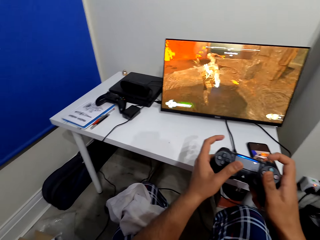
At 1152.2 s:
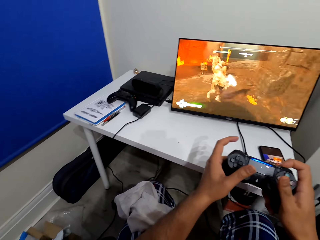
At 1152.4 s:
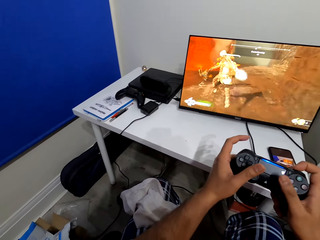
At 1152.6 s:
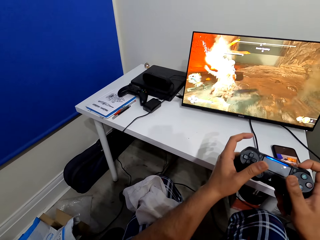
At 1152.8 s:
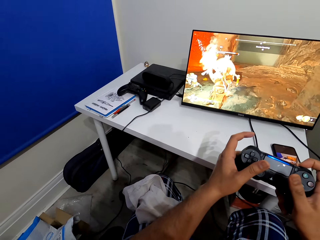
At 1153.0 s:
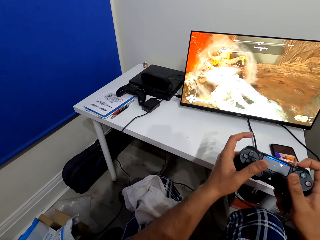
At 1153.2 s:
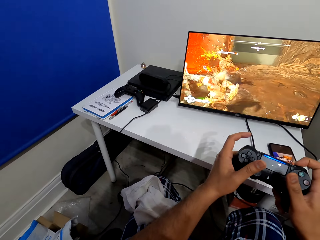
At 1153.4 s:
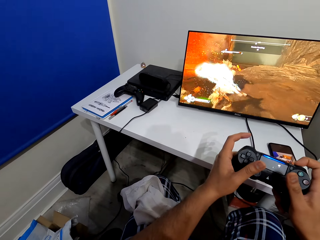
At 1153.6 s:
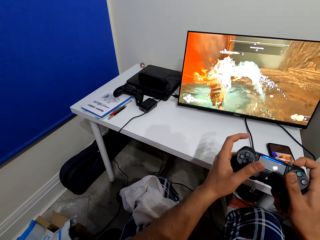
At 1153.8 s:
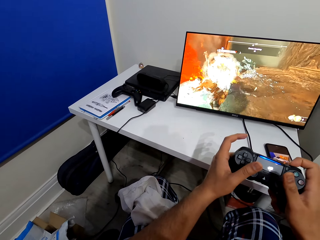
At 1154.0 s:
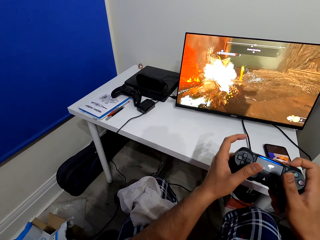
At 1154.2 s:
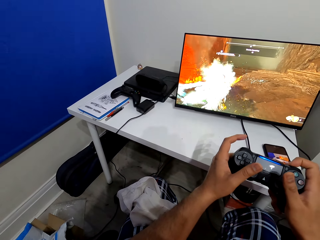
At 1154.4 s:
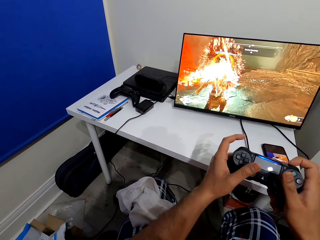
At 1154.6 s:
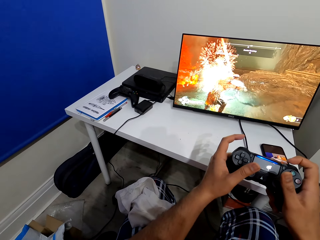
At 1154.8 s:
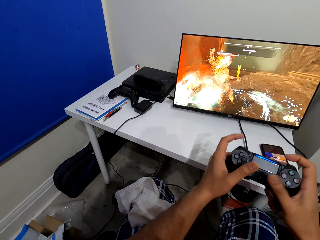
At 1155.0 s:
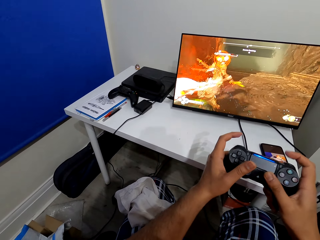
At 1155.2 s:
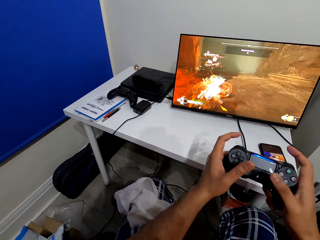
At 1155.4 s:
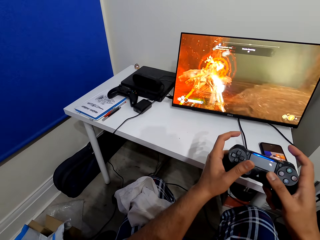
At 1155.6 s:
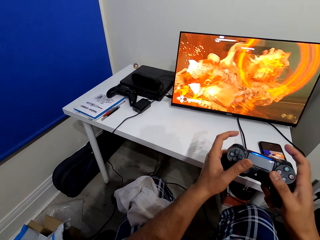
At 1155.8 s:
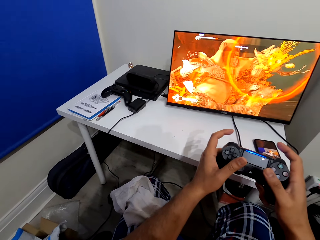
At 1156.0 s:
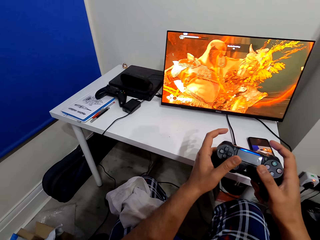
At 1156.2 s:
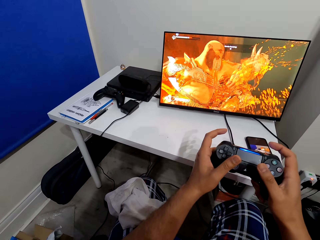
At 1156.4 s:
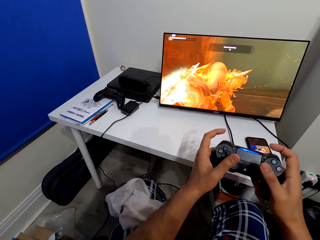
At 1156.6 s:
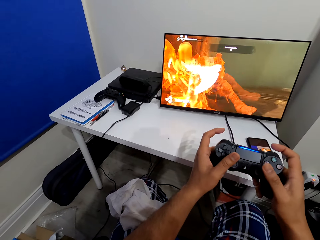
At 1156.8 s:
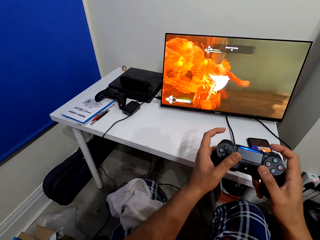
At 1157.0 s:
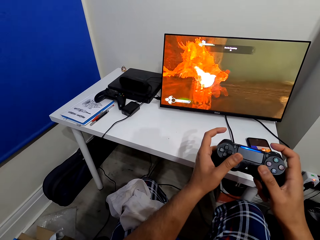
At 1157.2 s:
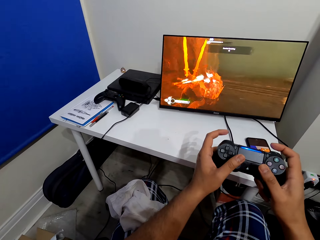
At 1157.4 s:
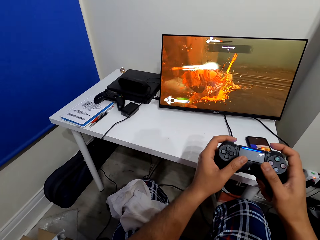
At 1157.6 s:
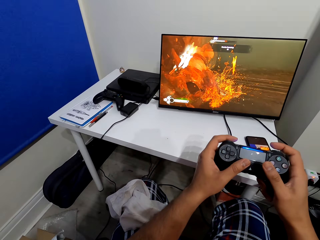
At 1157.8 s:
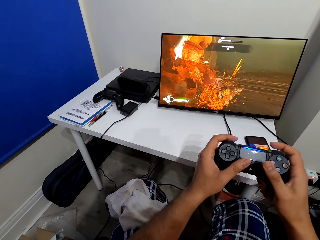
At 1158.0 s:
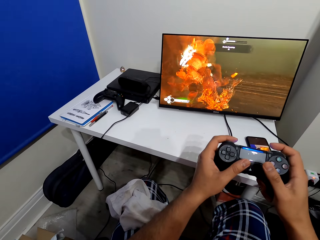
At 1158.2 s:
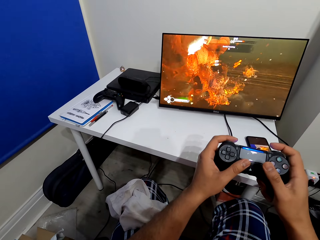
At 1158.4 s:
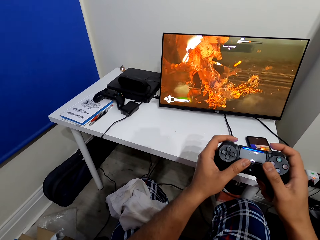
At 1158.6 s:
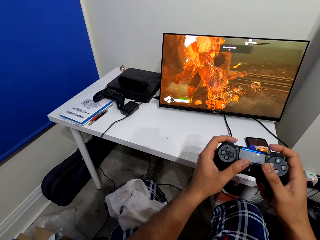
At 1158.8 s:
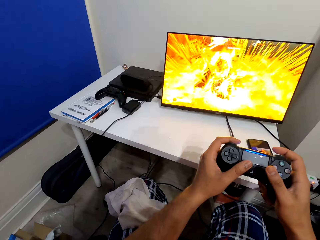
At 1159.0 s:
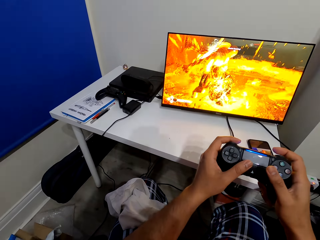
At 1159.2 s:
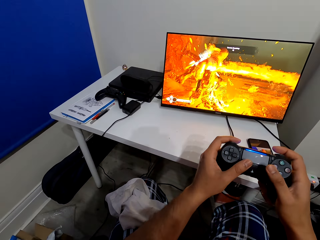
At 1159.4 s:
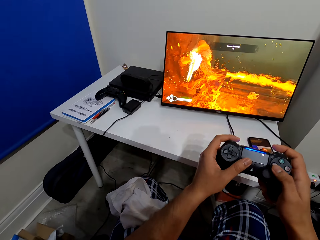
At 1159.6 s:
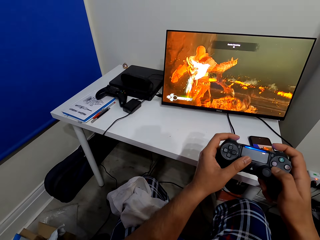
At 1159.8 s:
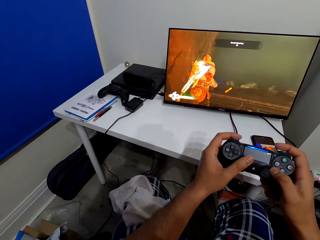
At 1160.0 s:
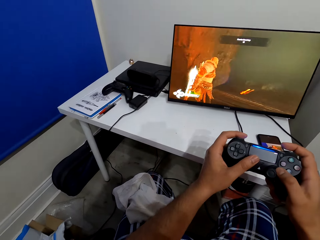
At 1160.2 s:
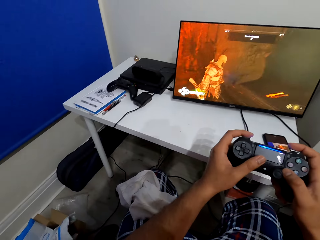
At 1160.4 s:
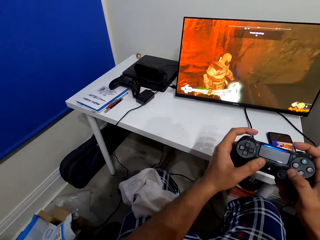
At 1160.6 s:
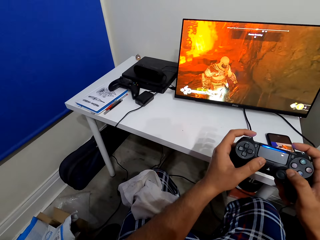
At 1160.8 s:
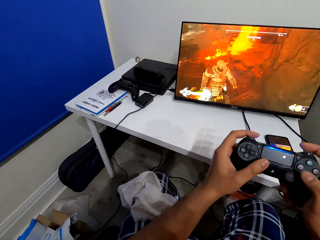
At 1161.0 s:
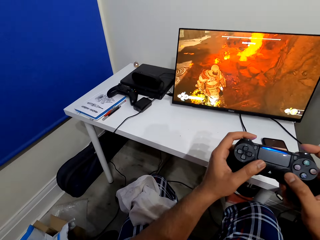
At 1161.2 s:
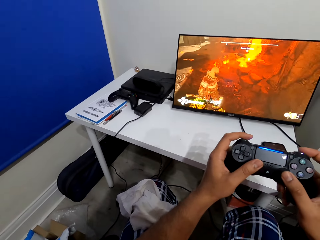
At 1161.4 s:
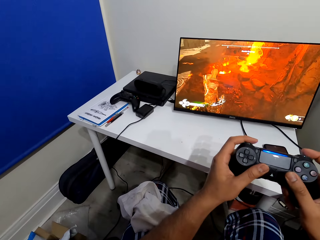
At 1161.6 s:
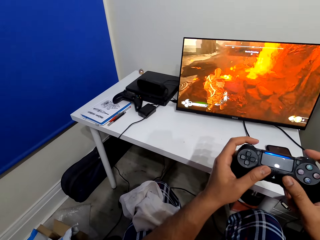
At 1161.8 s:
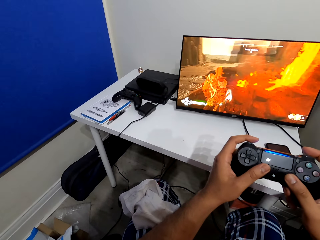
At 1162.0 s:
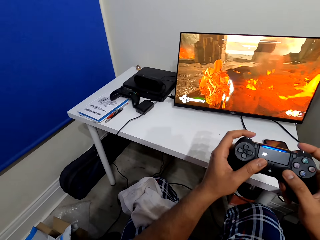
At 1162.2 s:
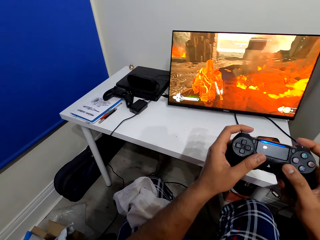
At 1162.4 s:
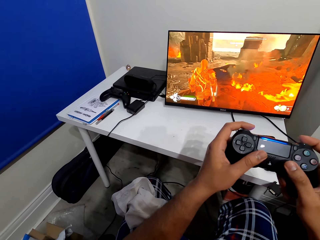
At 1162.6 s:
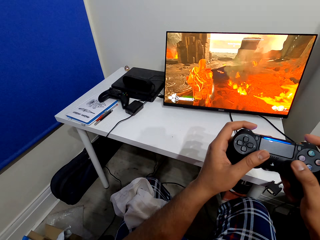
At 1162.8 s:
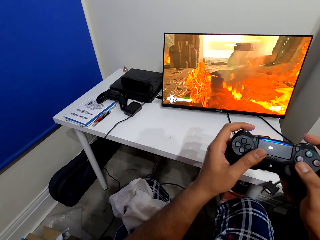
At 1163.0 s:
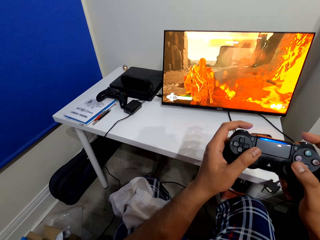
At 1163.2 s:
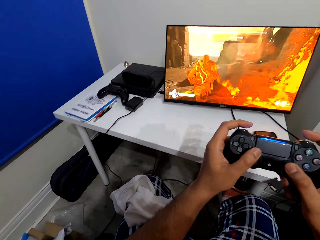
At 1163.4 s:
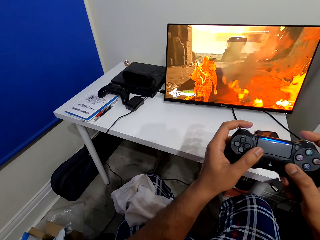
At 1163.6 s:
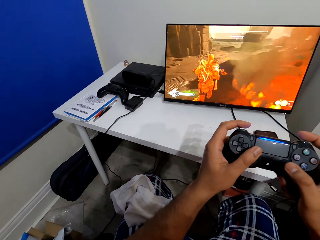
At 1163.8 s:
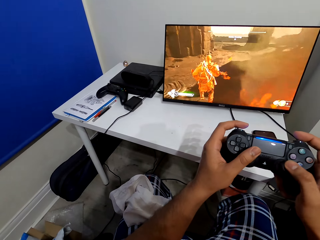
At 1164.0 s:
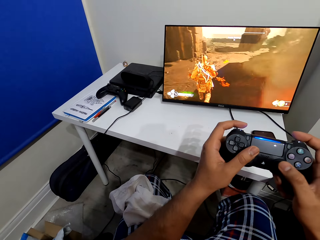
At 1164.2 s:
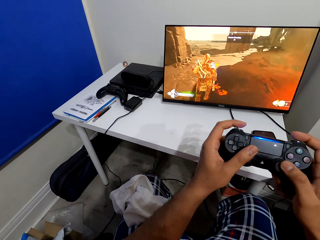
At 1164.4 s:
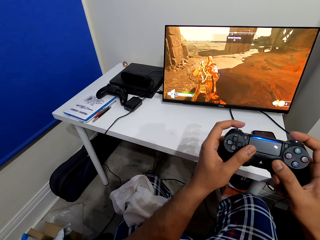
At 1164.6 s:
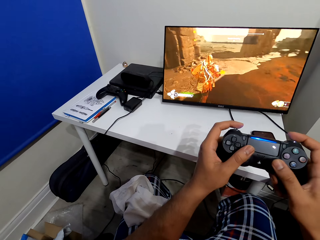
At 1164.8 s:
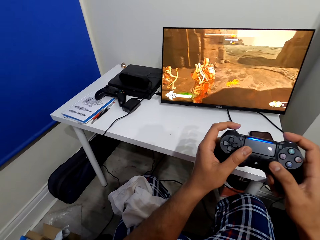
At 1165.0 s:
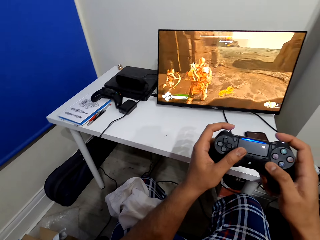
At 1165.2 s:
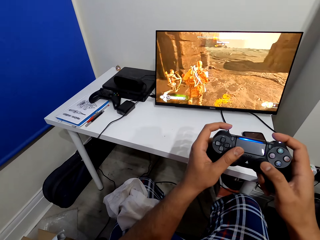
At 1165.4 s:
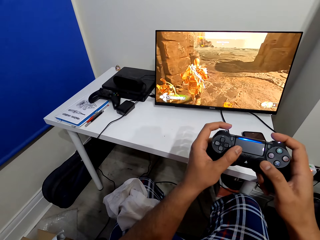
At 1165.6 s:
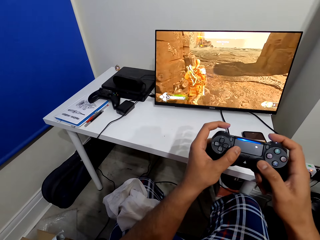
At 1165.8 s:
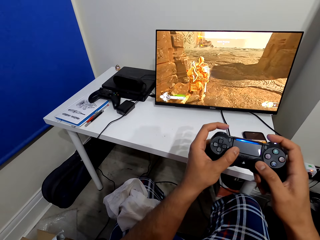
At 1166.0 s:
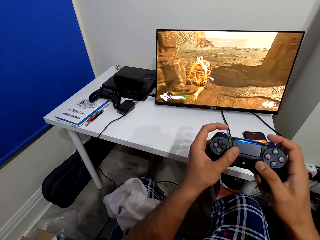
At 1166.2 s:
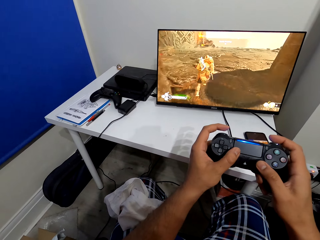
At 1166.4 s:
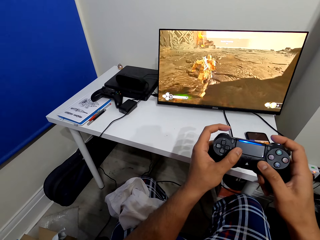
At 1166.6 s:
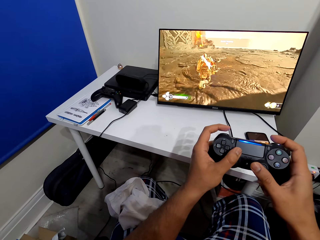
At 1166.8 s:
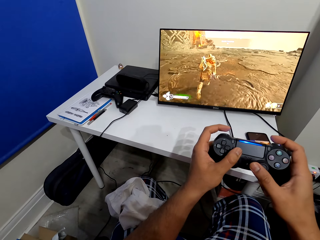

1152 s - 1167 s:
The camera wearer looks around. They play PS games. They lift the PS controller. They play PS games.

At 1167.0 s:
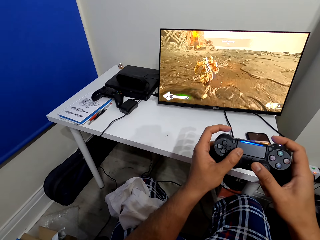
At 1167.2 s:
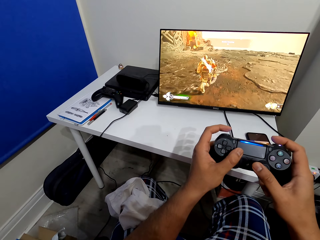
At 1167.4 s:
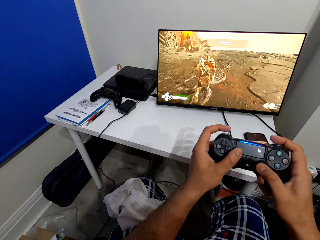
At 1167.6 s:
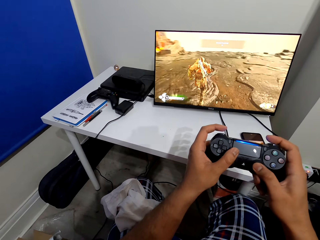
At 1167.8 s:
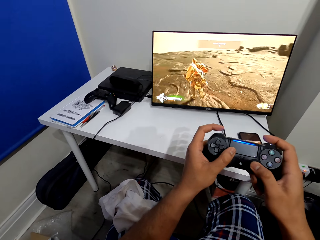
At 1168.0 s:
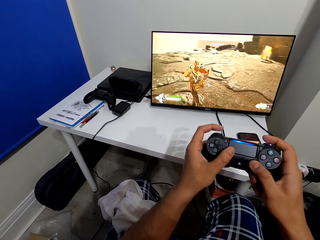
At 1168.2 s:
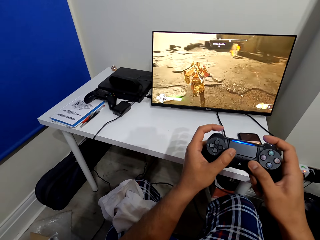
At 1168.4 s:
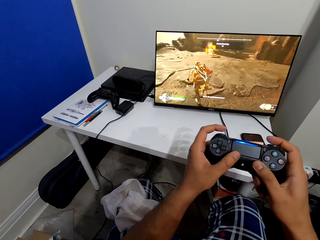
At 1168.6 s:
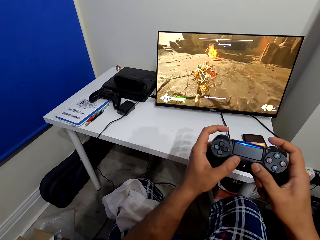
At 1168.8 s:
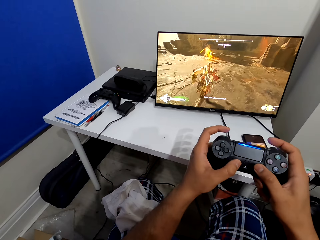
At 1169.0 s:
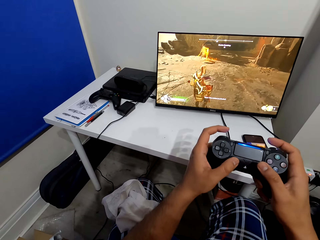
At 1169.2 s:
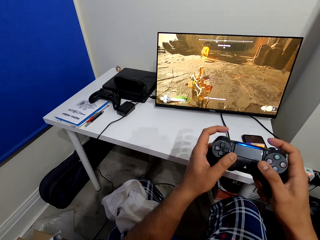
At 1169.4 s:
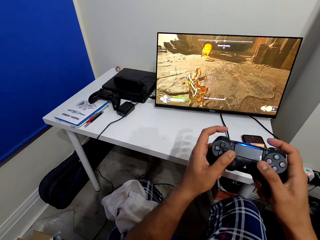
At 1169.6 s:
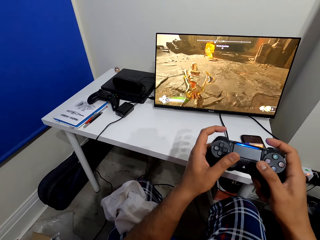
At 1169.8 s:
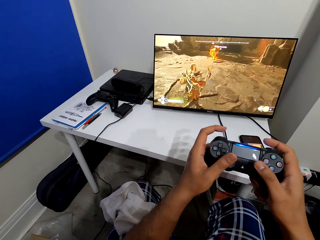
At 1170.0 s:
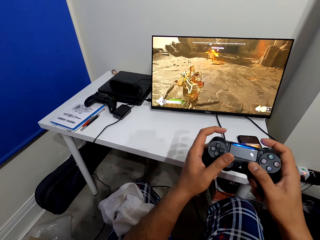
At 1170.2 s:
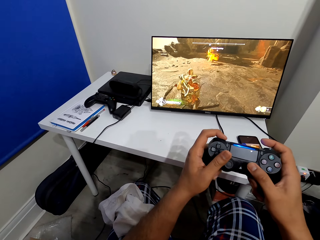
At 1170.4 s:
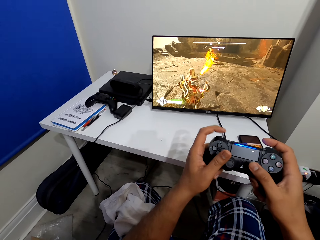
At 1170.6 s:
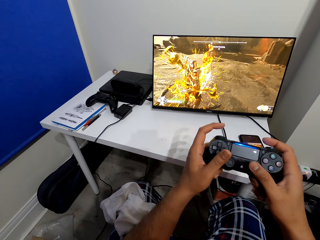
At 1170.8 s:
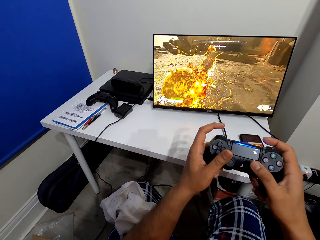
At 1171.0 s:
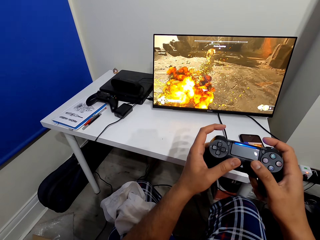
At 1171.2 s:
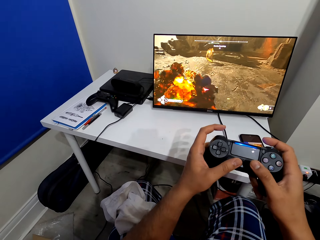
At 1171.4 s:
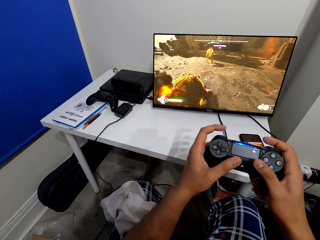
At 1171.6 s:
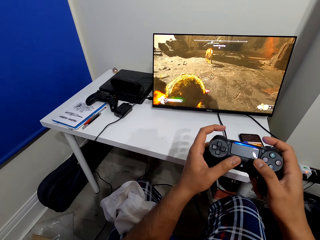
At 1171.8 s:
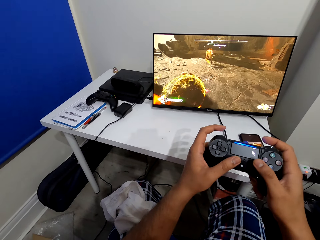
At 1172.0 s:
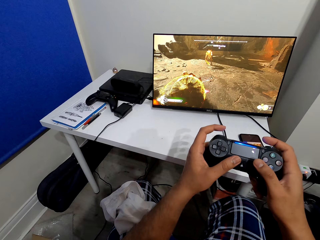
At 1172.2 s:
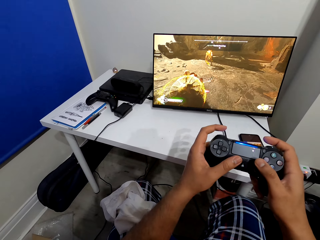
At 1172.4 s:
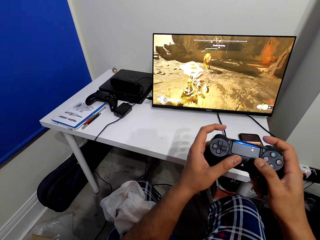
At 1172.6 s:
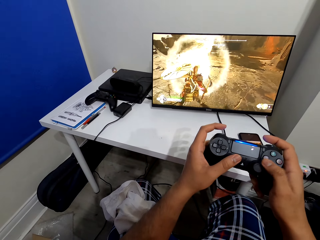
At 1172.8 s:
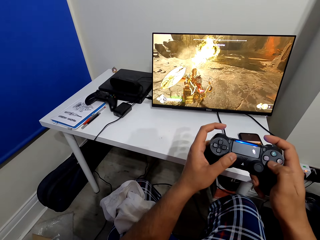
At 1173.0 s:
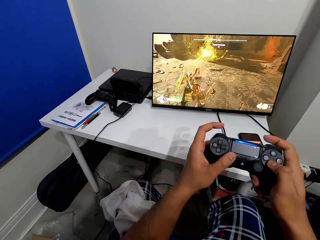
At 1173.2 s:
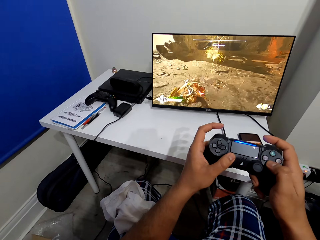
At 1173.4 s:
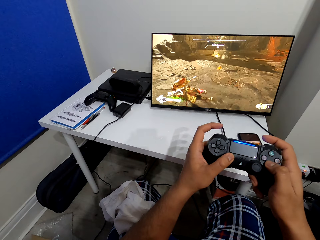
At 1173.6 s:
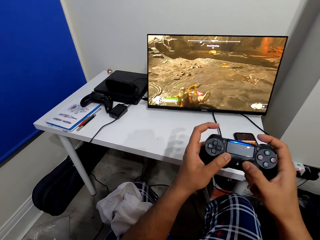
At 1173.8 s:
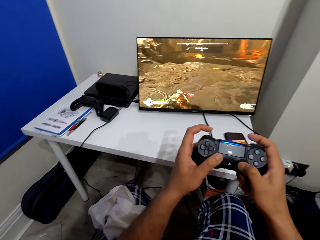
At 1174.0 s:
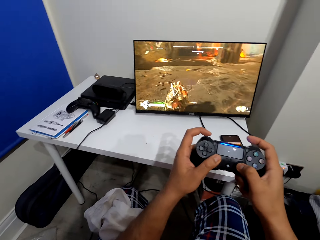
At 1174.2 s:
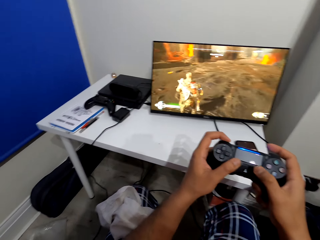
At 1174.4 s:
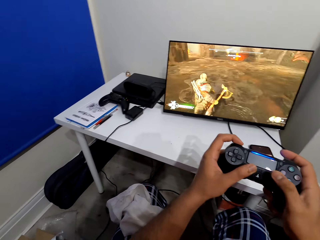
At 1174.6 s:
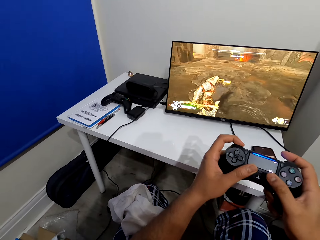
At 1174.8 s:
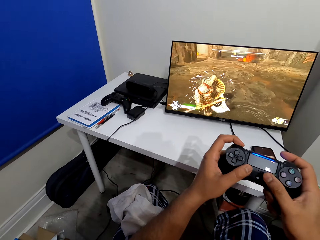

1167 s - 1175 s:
The camera wearer looks around.
